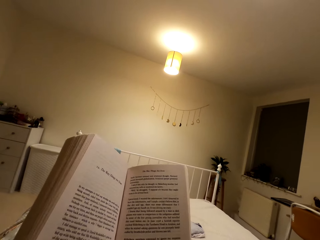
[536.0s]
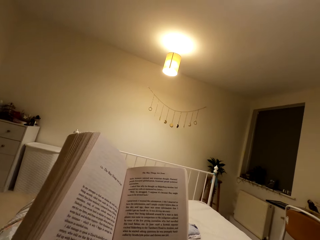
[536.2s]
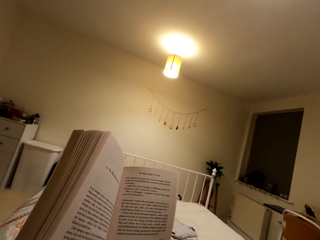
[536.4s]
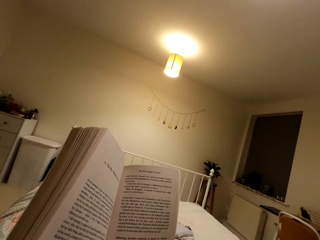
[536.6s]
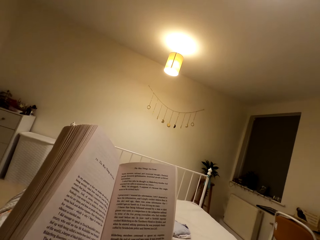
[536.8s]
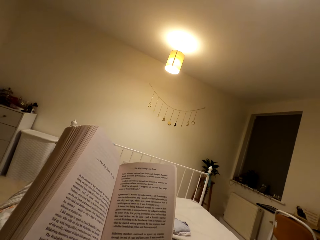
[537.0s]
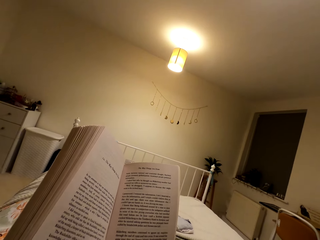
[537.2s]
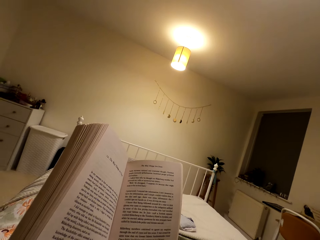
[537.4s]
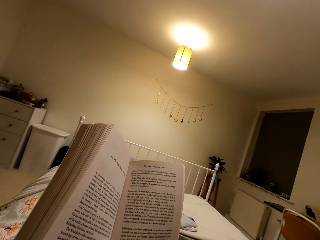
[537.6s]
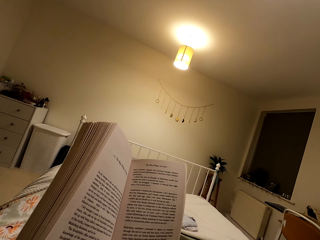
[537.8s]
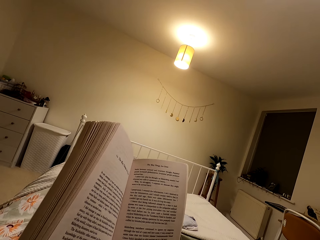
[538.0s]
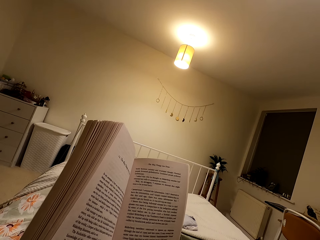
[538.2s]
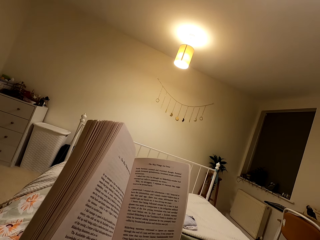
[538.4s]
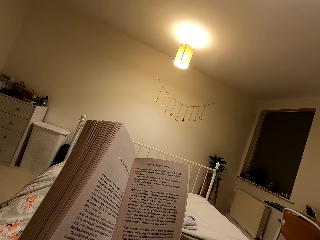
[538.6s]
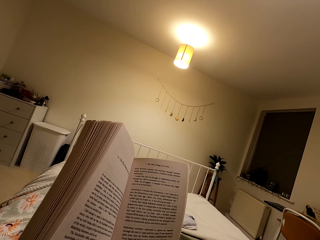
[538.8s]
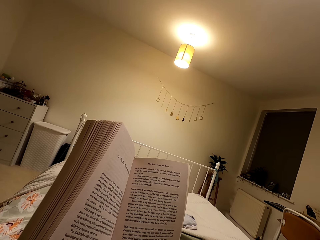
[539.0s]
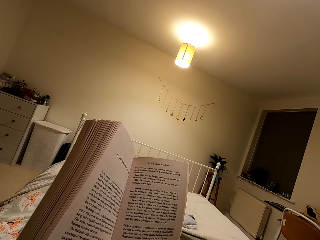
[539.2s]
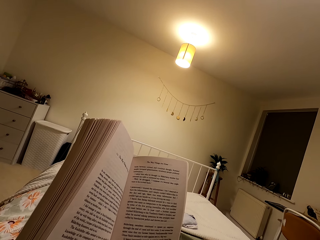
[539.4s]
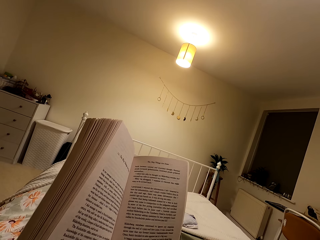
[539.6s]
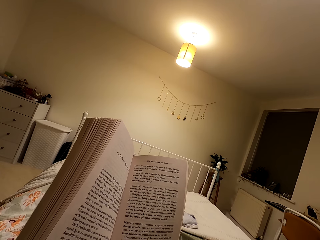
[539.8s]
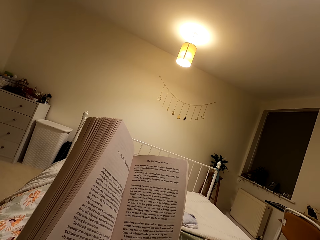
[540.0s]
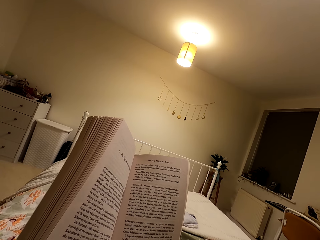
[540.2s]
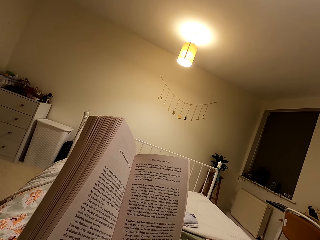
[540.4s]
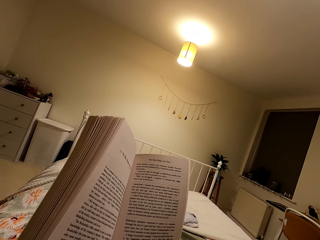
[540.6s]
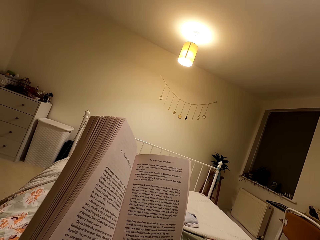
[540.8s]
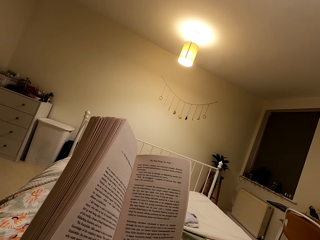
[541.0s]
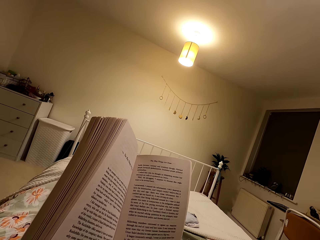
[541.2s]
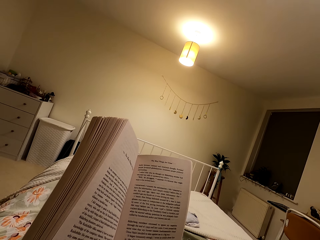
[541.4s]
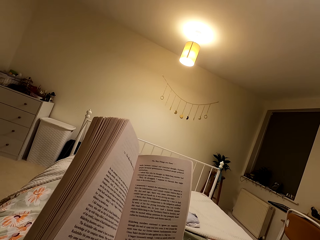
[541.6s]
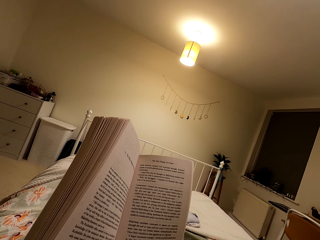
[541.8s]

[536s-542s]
The camera wearer reads the book.

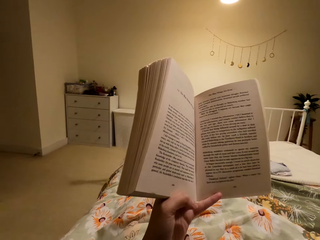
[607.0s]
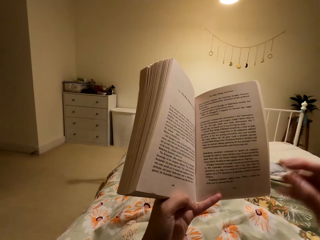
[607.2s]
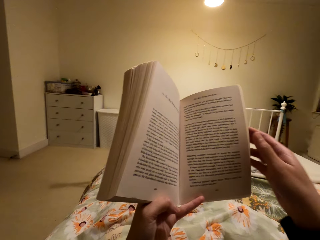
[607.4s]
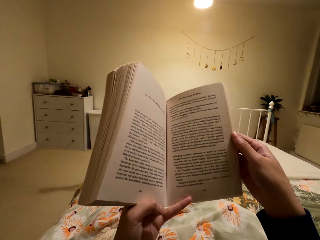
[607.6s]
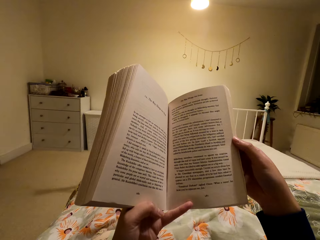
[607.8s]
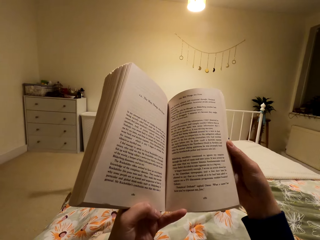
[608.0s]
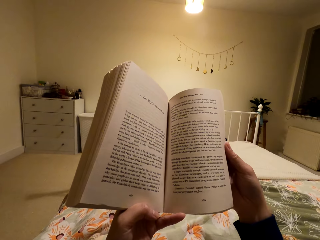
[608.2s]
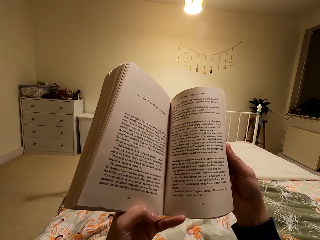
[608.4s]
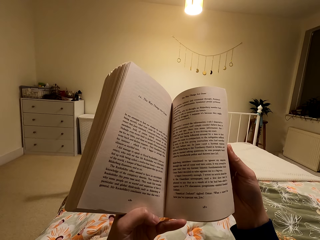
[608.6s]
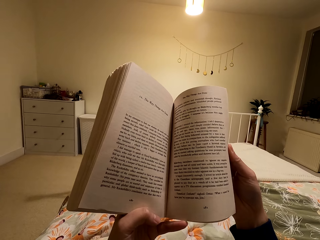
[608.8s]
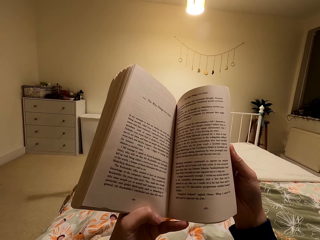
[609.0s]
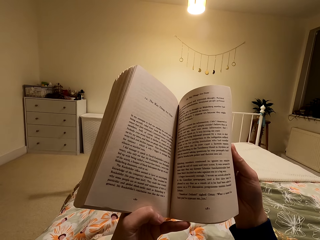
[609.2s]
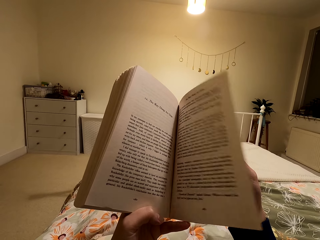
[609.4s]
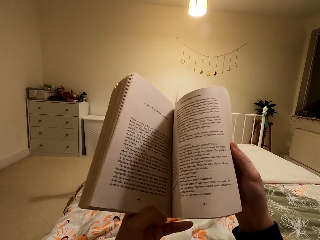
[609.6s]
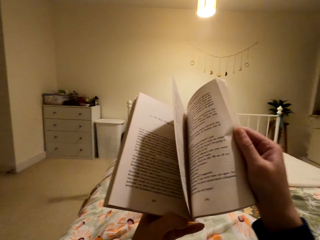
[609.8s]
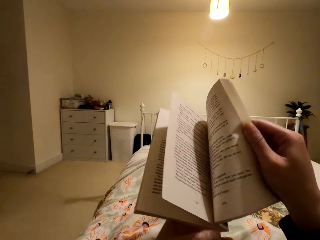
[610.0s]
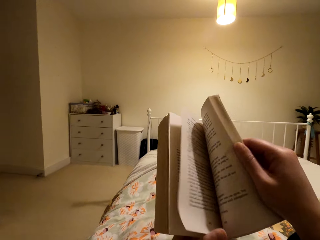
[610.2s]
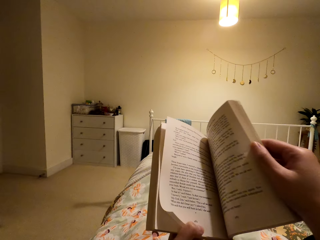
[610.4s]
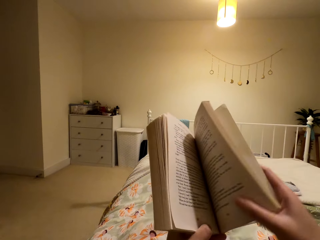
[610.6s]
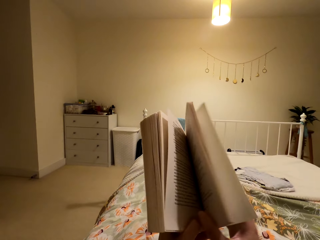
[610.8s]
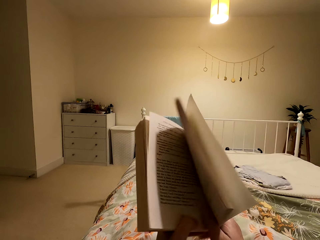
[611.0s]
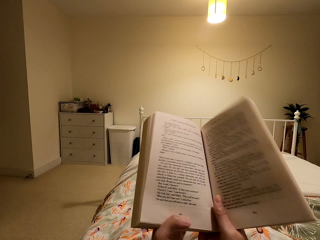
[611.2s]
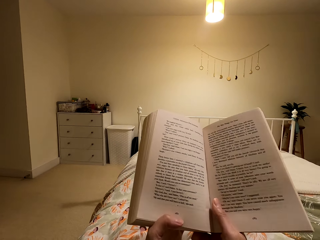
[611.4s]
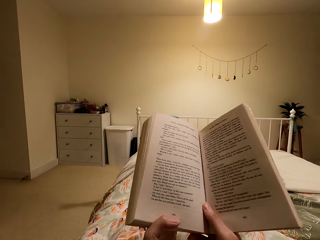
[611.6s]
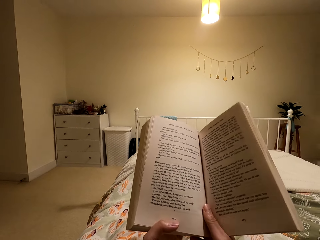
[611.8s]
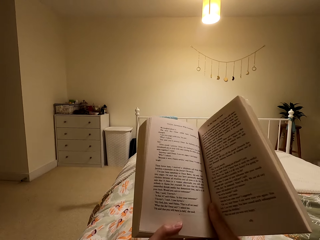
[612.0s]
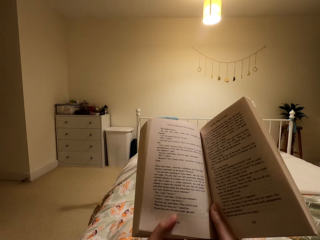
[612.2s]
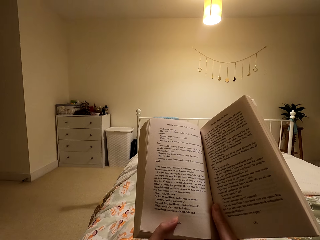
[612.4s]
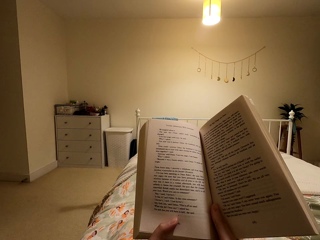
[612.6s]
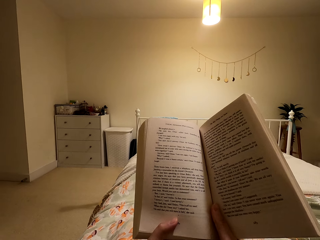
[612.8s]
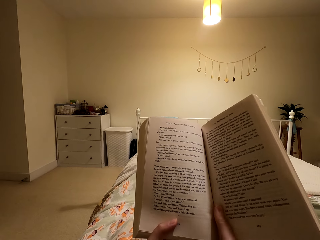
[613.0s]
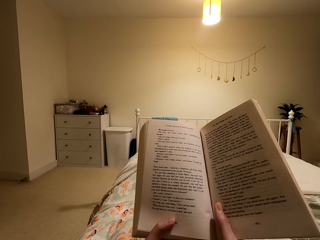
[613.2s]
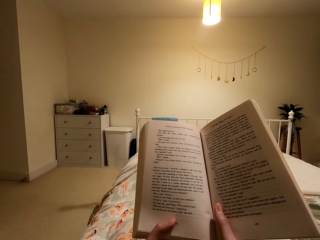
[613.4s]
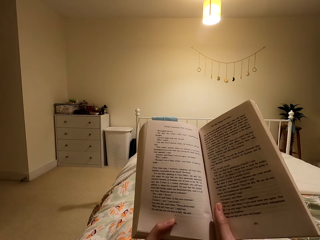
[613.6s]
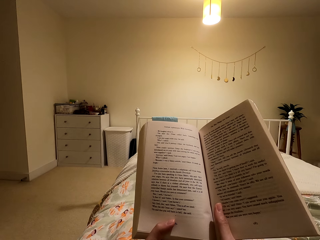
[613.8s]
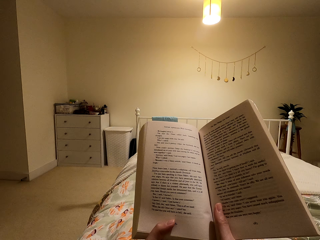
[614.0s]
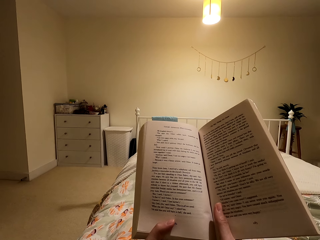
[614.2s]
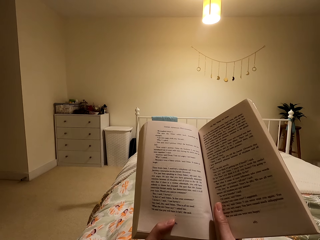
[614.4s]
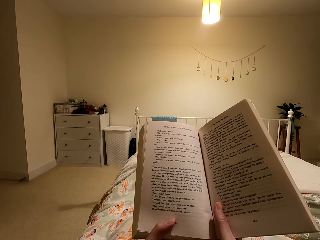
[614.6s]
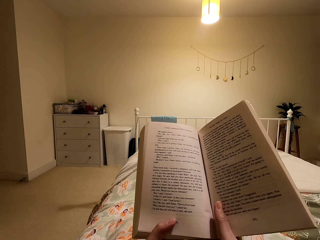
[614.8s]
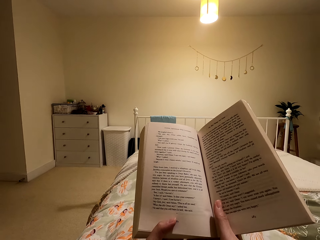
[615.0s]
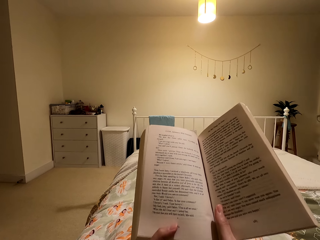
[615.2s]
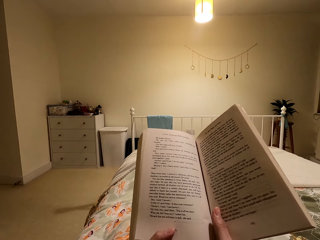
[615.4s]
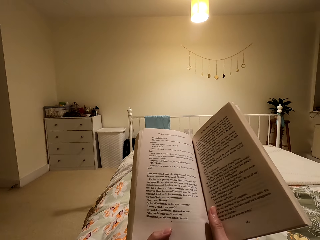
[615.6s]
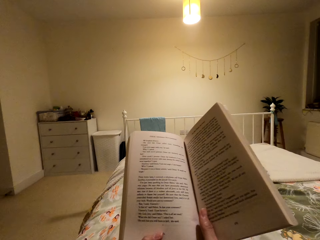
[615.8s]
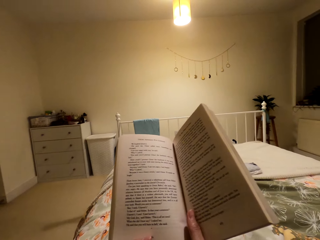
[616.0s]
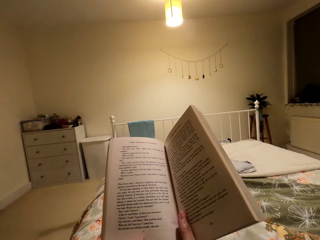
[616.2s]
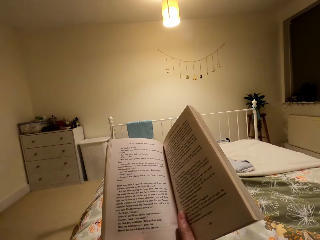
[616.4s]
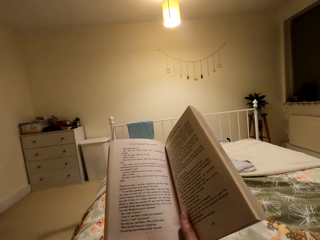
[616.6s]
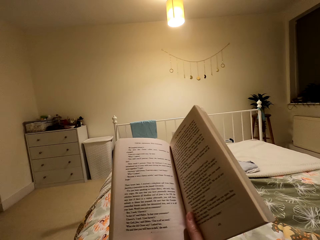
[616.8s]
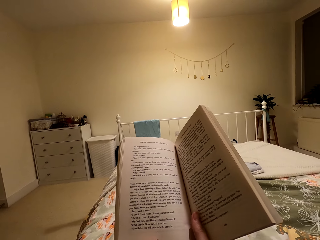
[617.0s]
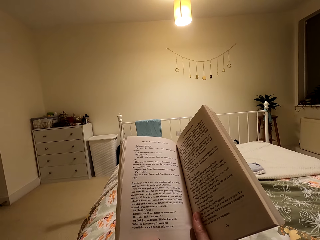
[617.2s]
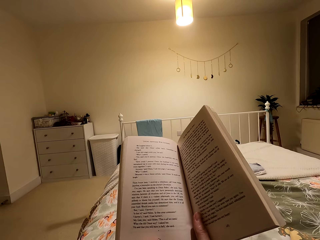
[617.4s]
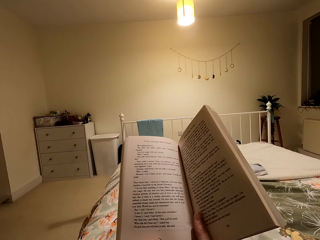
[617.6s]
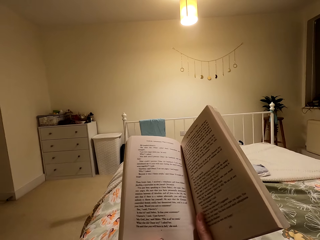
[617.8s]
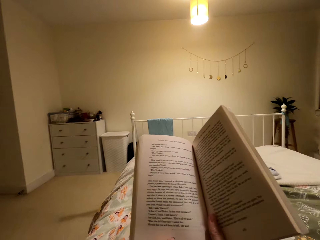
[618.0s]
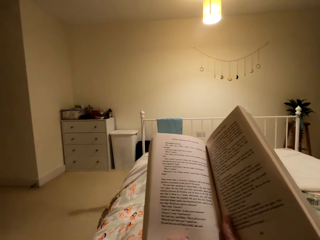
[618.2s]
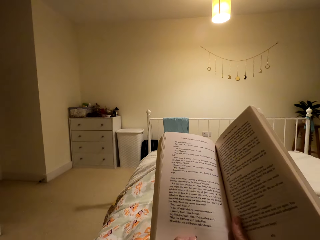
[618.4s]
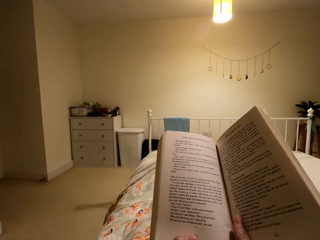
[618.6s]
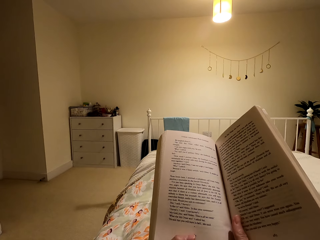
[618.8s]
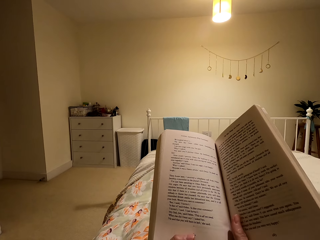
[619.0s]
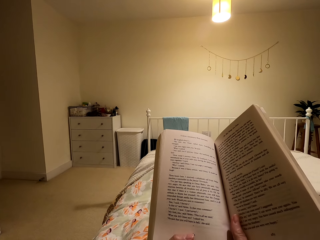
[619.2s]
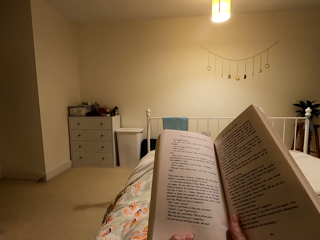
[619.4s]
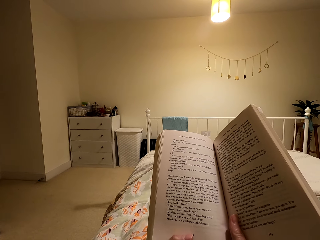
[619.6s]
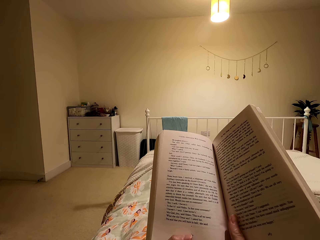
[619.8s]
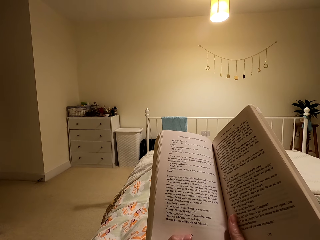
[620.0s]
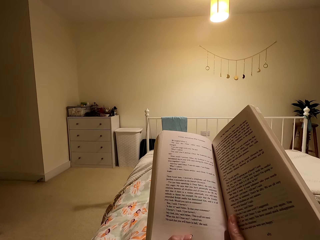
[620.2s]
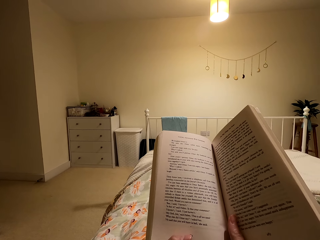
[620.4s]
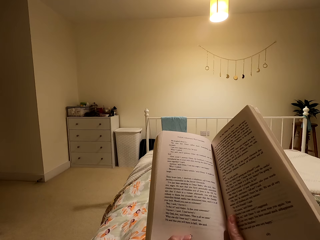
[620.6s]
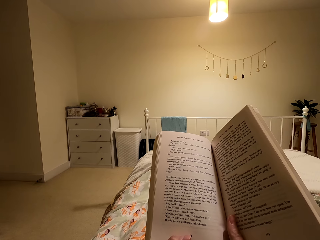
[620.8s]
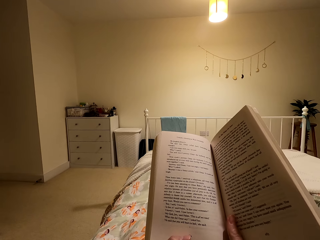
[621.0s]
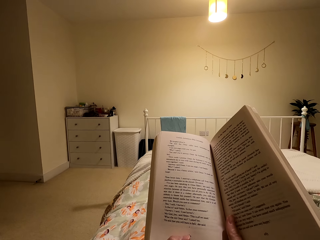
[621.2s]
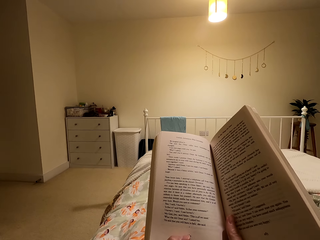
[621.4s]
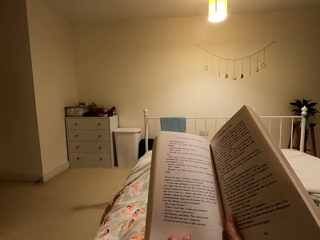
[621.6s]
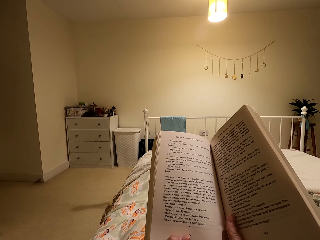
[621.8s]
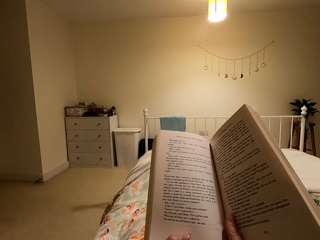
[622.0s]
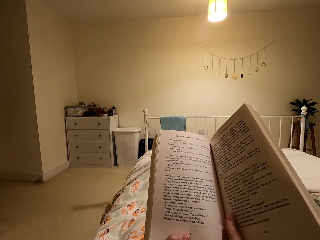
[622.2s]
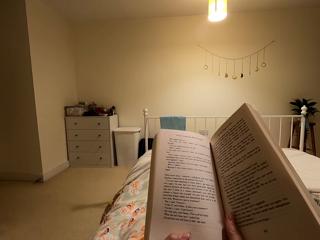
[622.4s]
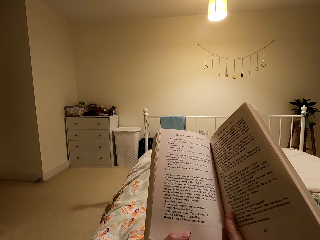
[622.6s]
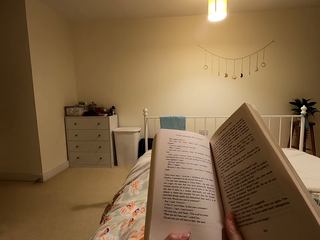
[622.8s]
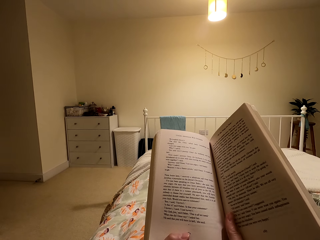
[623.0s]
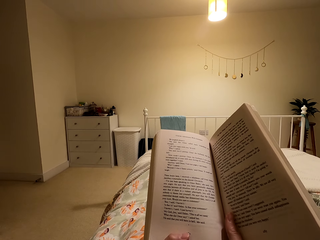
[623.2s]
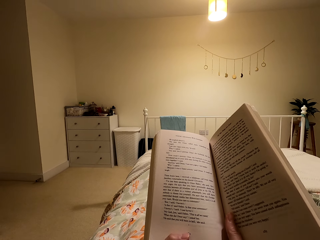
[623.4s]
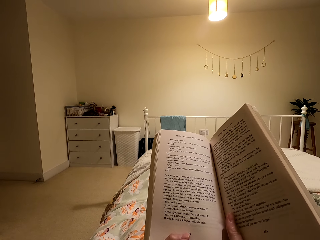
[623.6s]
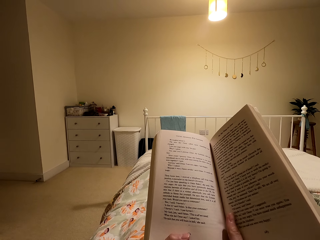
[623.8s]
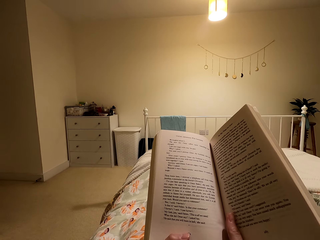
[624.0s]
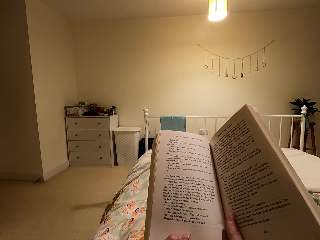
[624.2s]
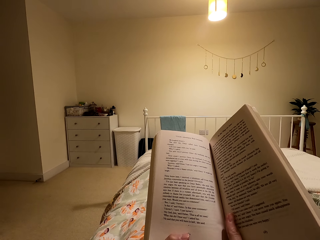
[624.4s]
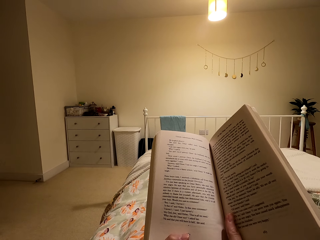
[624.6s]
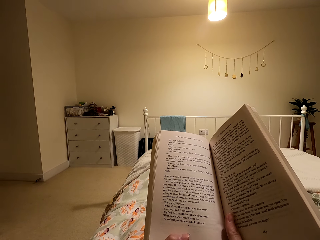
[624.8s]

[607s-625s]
The camera wearer turns the pages. They hold the book and read the book. They read the book again.
